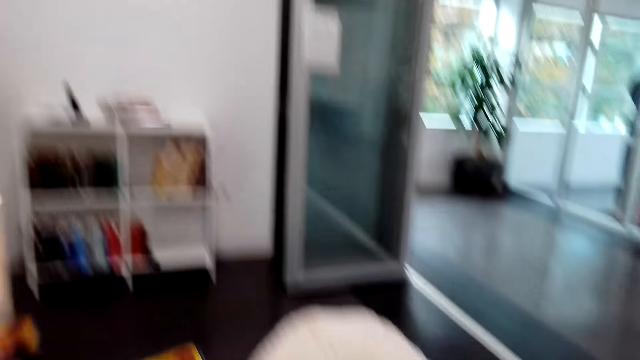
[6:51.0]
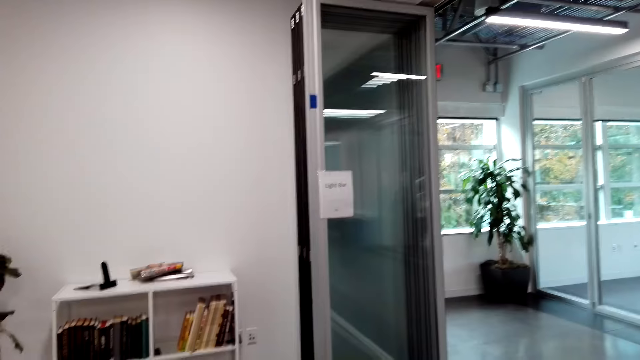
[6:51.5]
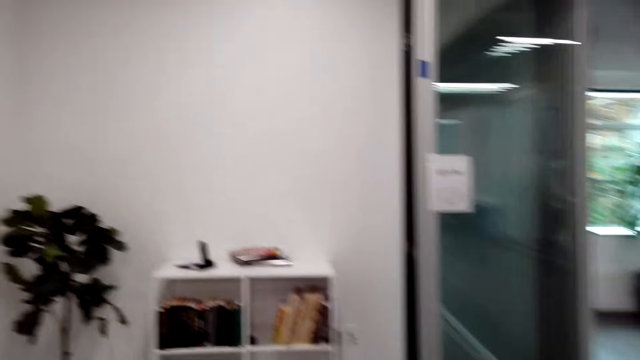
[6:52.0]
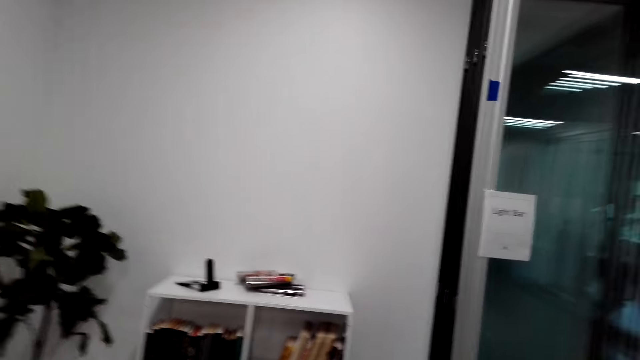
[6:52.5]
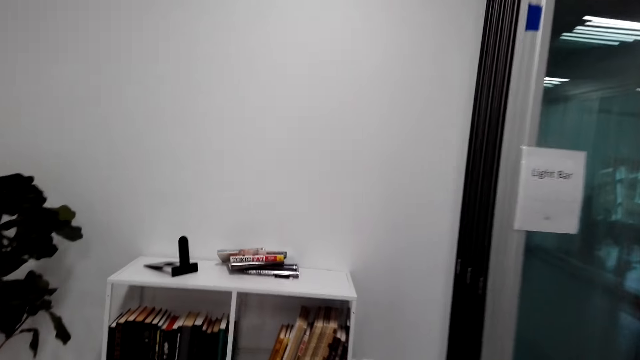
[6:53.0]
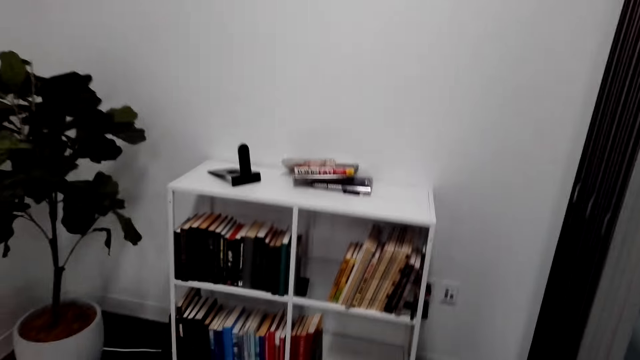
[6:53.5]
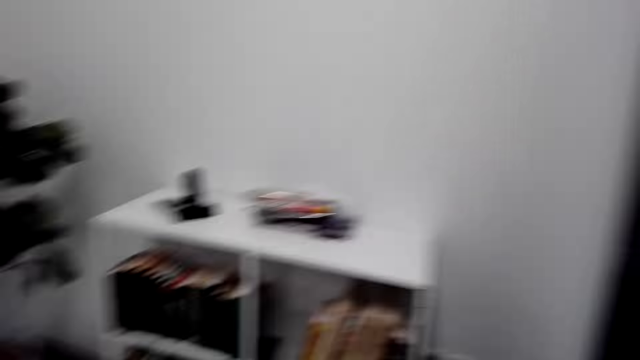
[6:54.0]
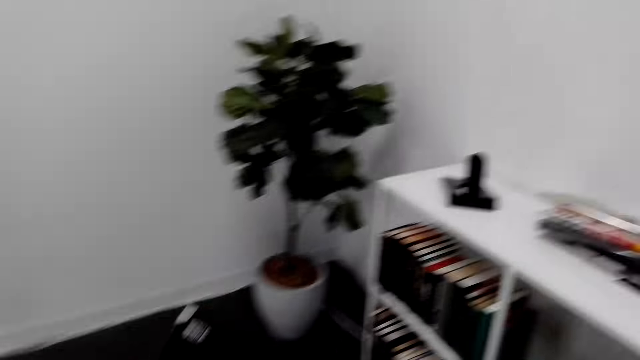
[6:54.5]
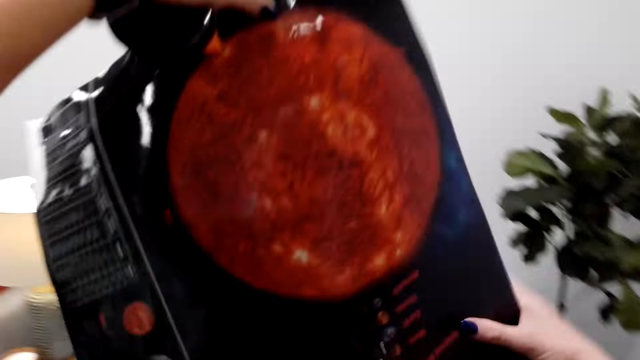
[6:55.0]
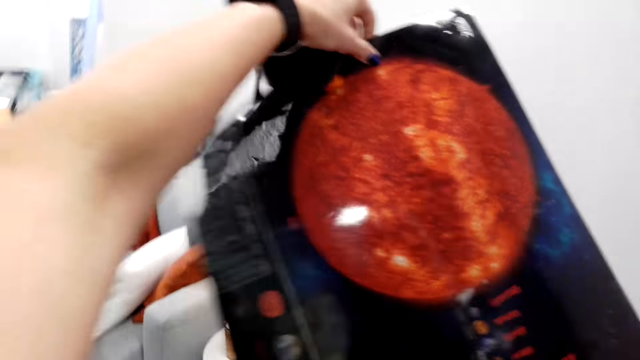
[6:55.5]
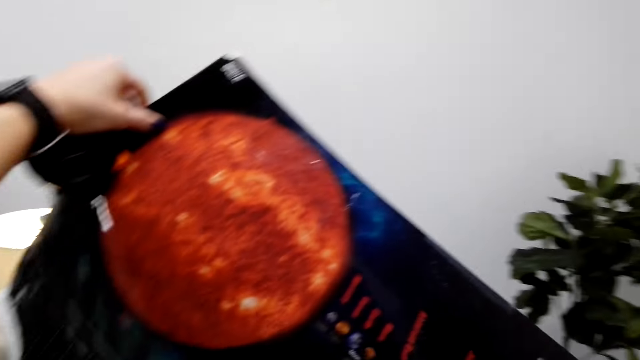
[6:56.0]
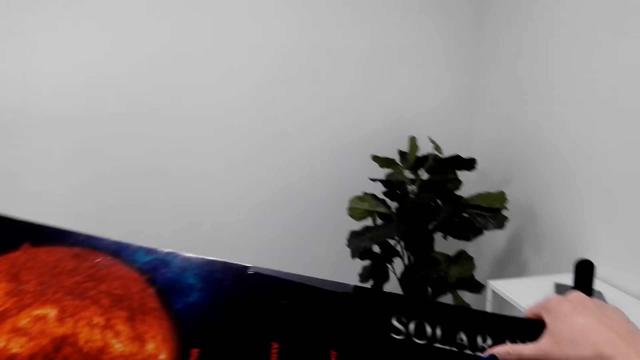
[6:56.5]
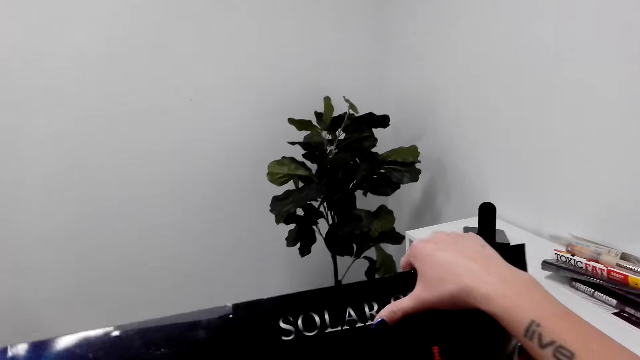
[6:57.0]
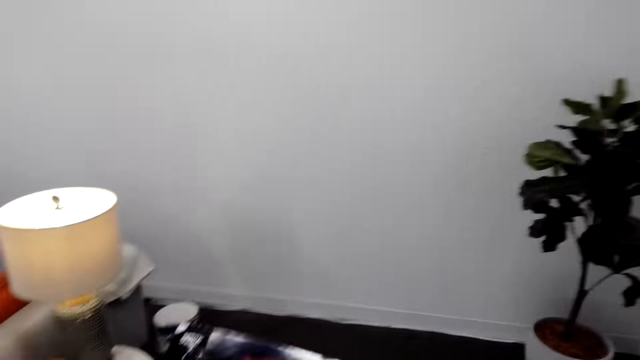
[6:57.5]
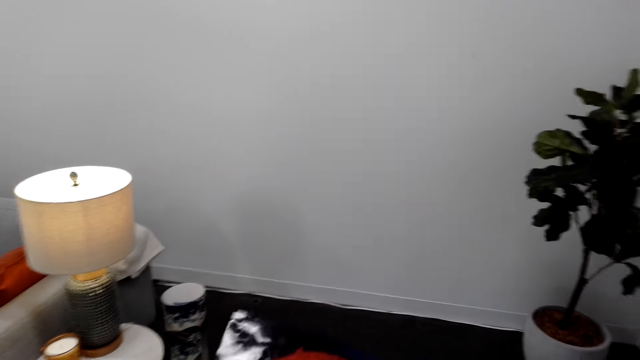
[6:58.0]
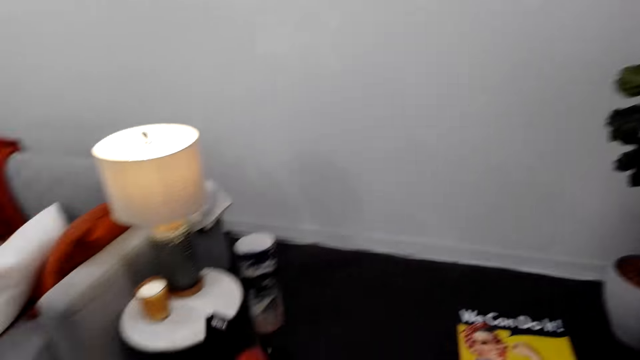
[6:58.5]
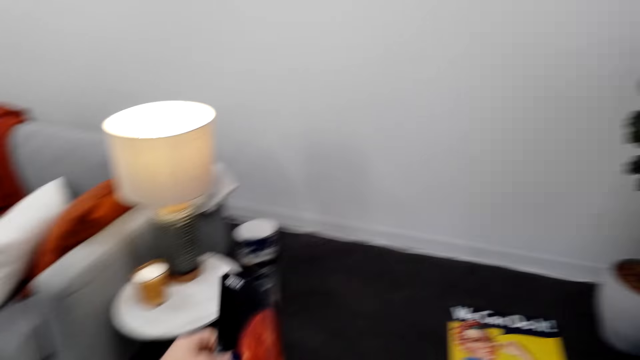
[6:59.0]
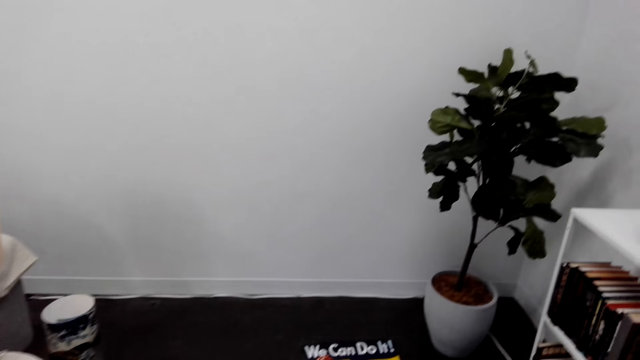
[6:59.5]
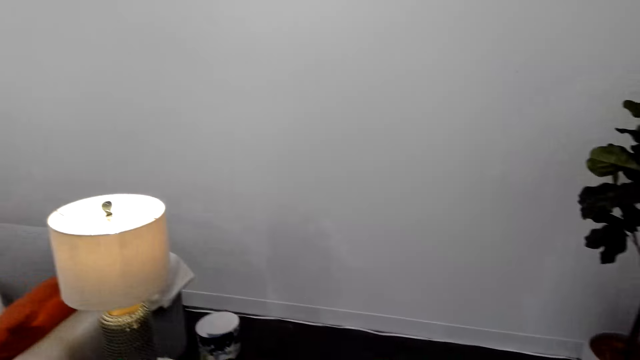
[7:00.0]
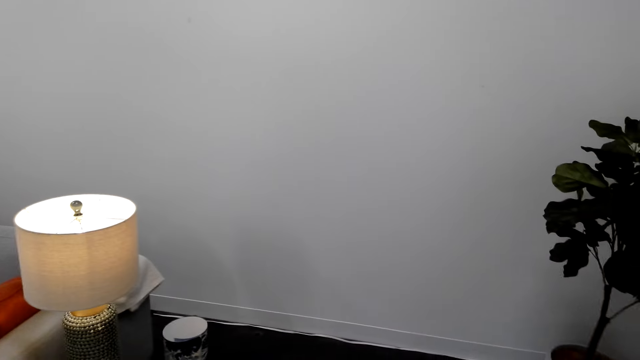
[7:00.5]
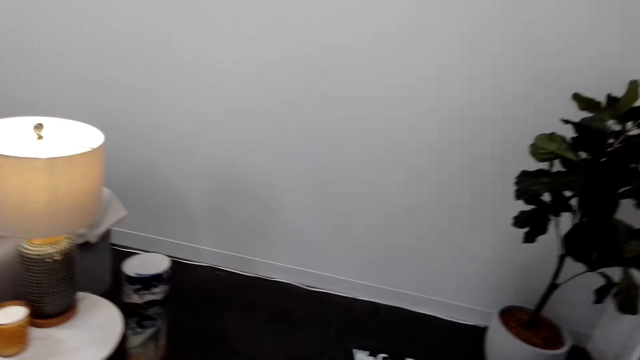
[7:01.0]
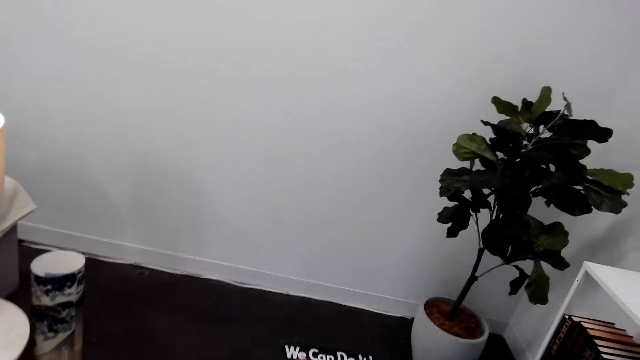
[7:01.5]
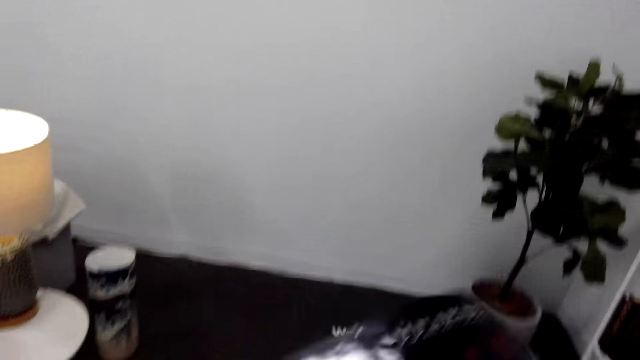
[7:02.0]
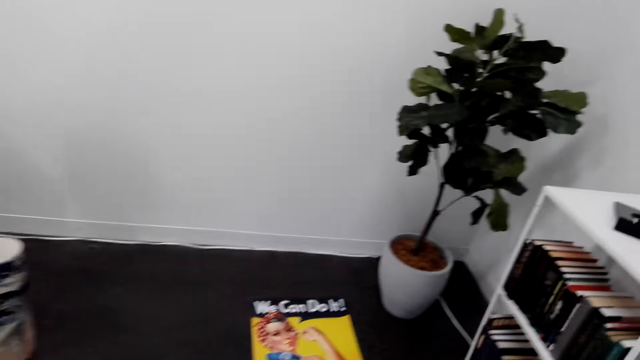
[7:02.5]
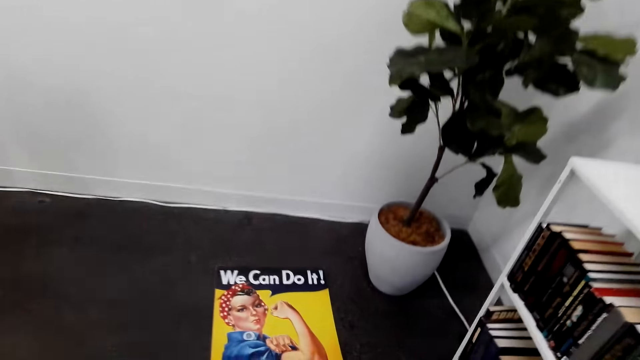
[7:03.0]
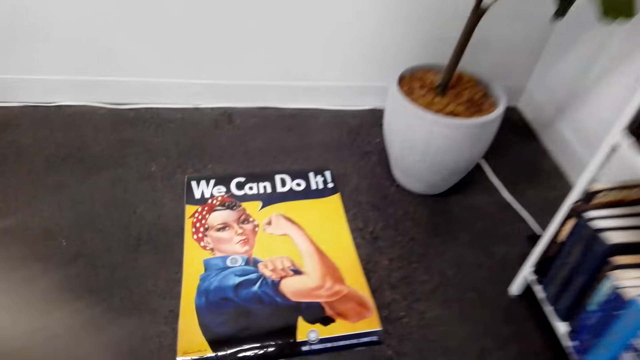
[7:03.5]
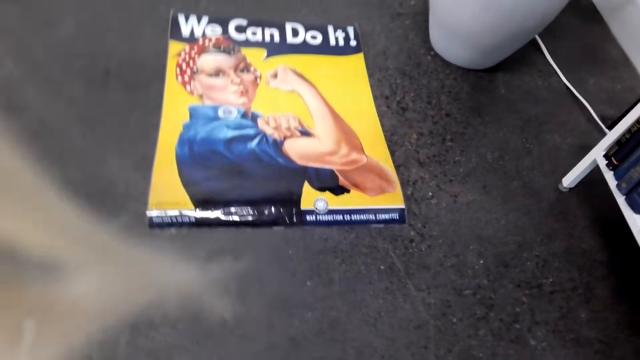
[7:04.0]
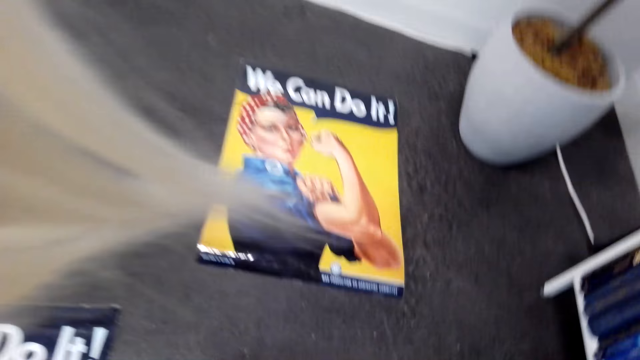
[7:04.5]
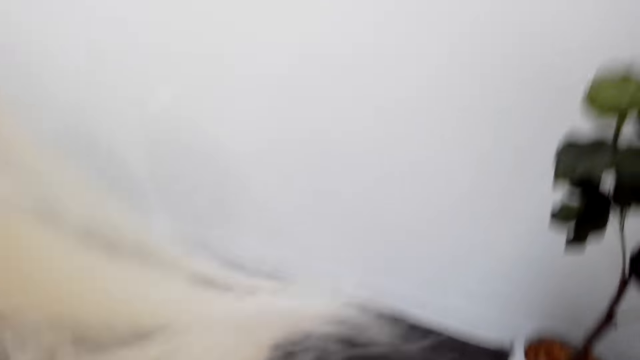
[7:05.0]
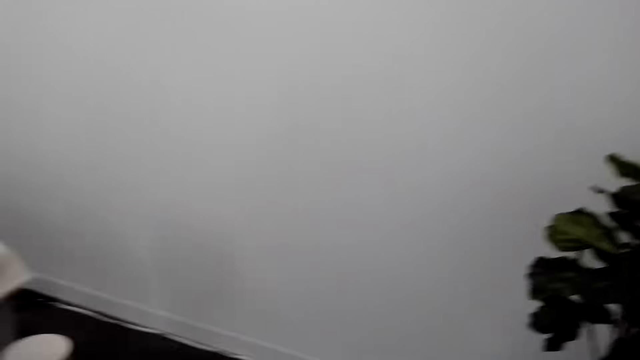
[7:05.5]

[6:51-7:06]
The camera wearer picks up the picture art. They put the picture on the floor. They walk around. They hold the picture. They put the picture on the floor.

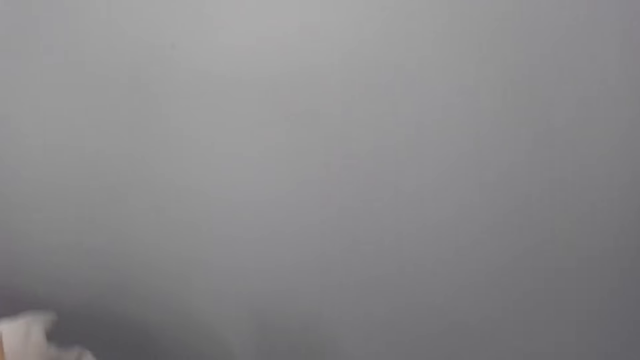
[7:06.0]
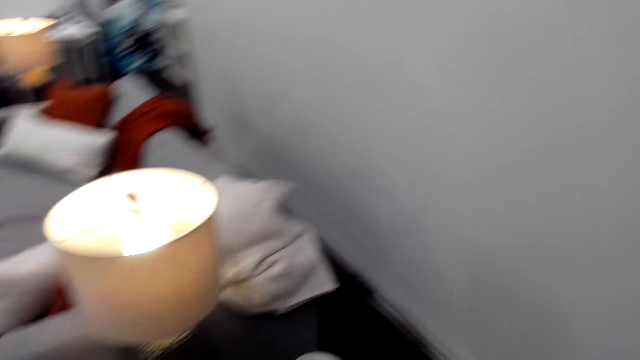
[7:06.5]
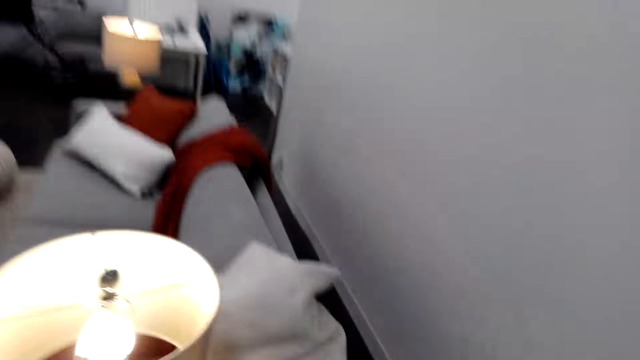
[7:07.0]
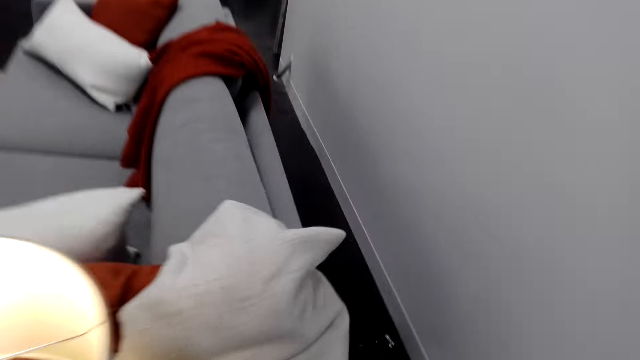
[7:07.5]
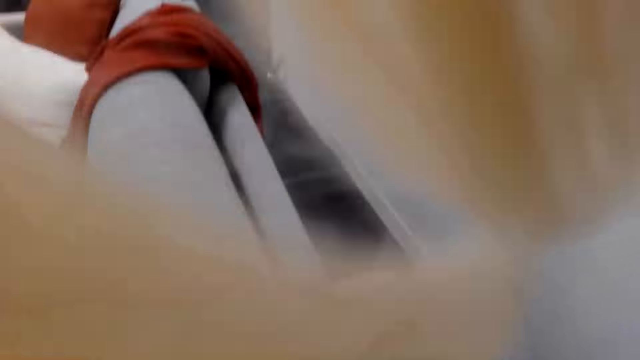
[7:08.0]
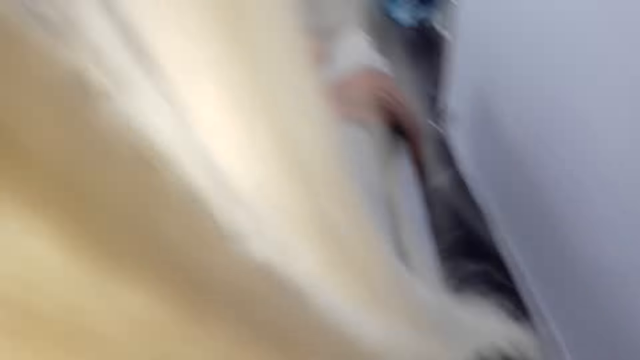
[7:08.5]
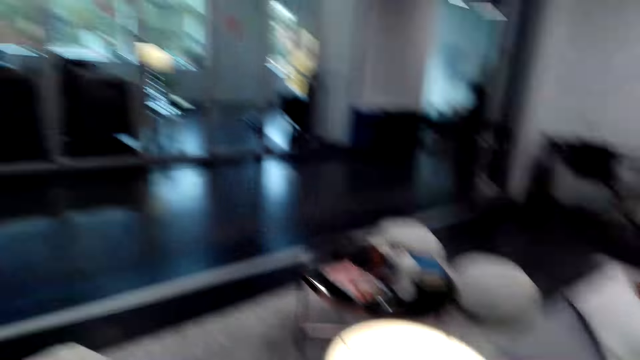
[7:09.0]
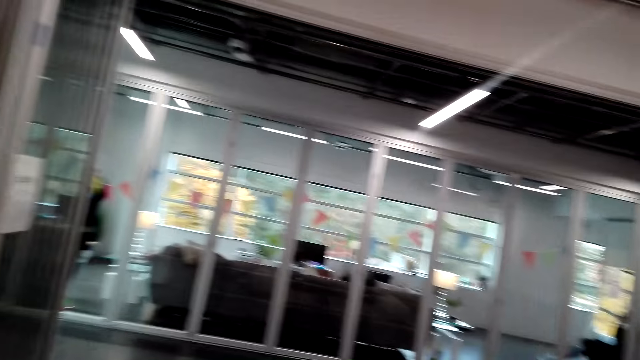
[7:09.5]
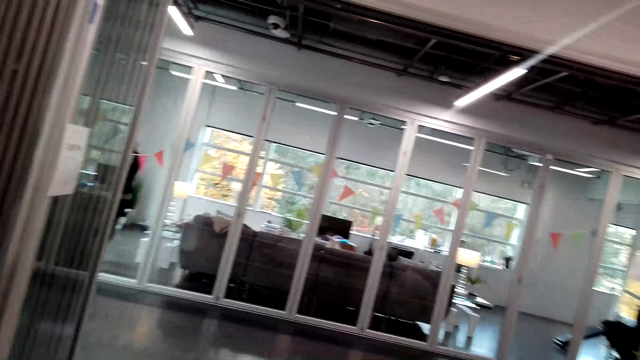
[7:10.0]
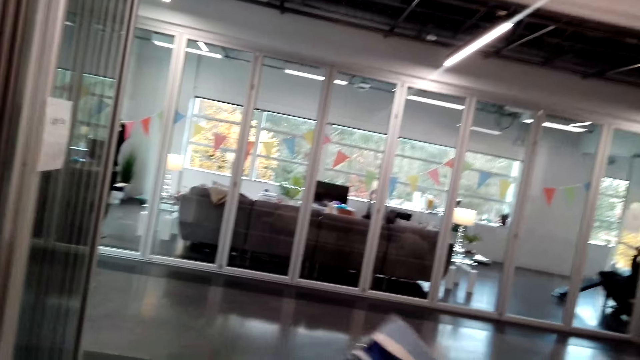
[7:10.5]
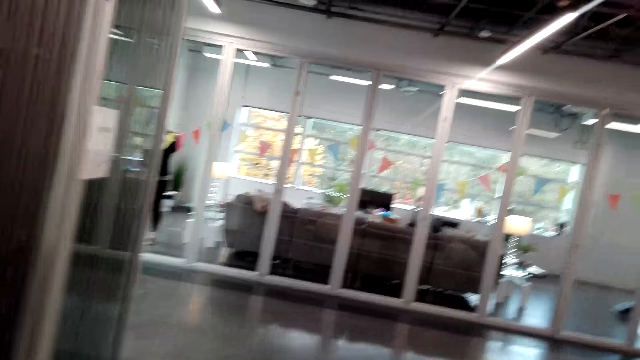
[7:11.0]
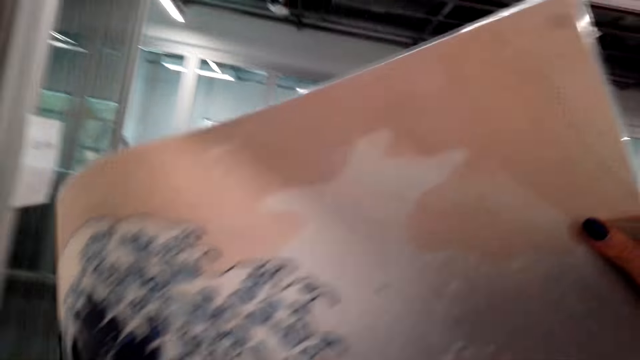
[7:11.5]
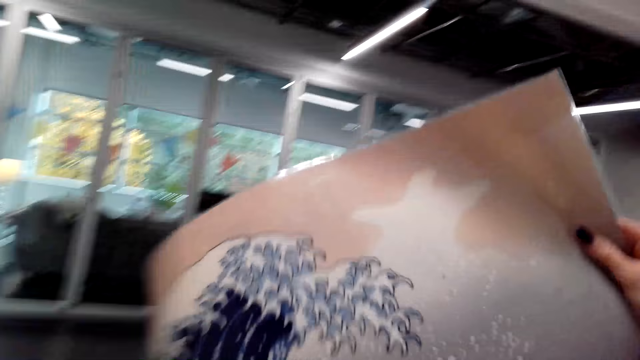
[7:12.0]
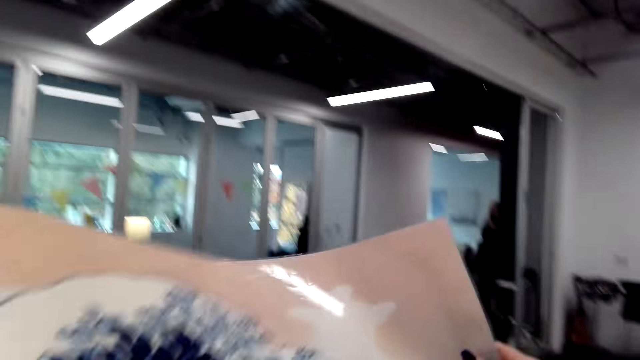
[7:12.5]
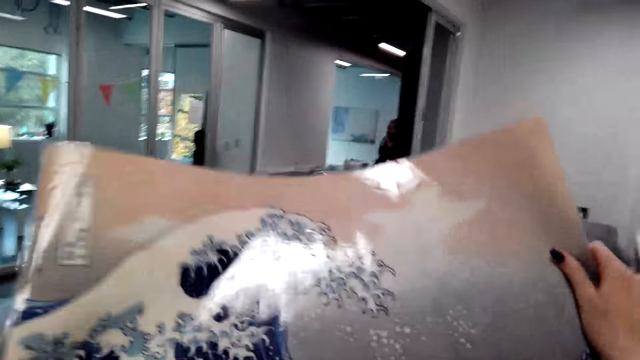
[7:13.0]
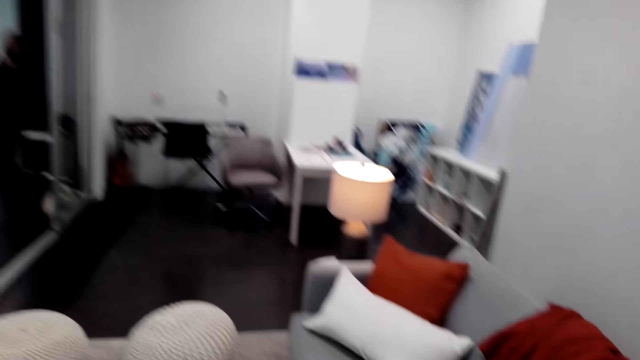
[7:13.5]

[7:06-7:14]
The camera wearer moves. They hold a picture. They take the picture art.
